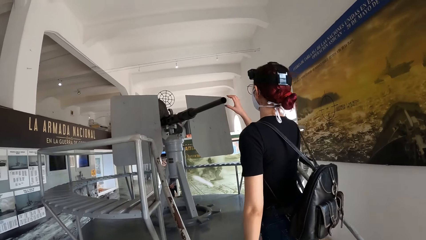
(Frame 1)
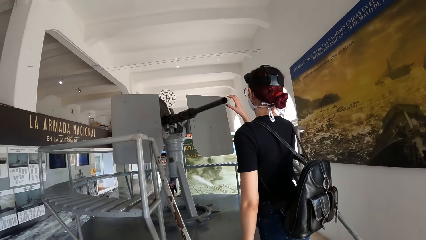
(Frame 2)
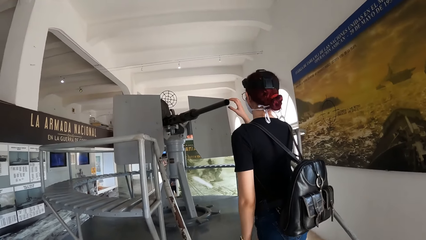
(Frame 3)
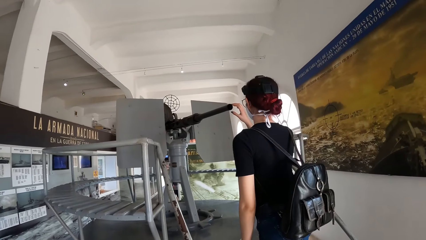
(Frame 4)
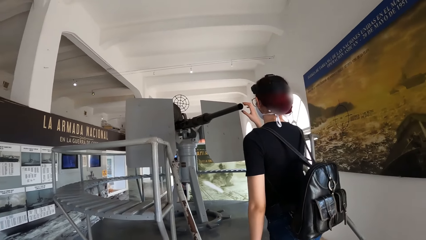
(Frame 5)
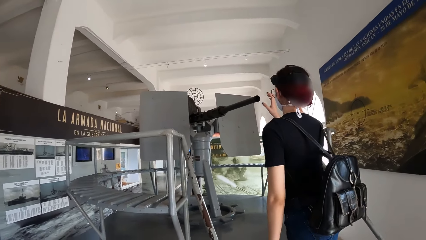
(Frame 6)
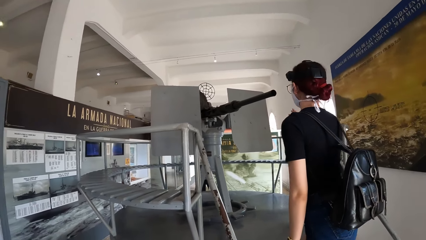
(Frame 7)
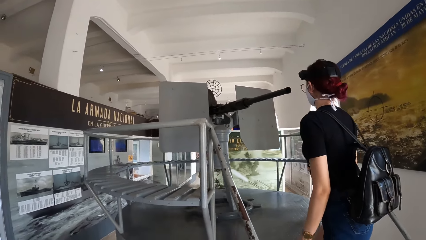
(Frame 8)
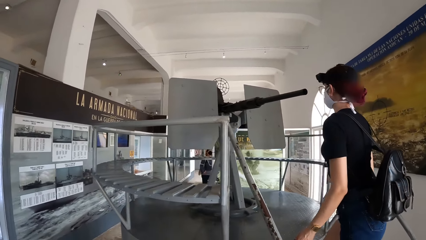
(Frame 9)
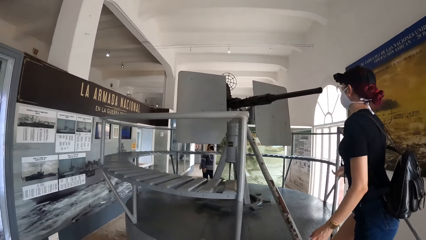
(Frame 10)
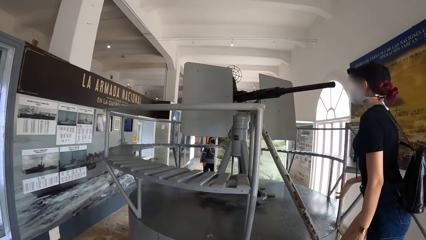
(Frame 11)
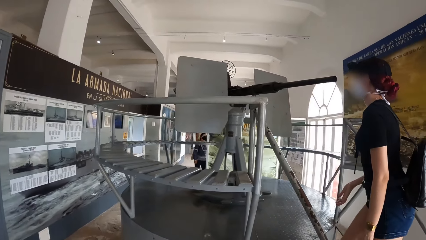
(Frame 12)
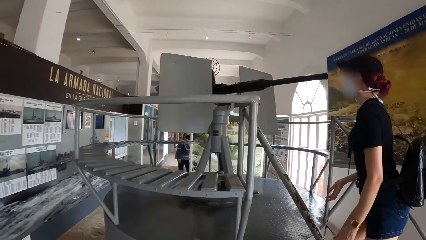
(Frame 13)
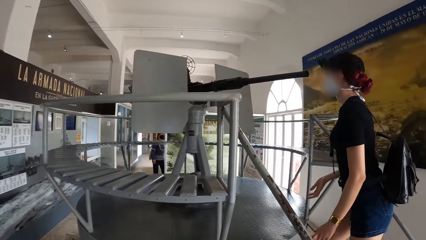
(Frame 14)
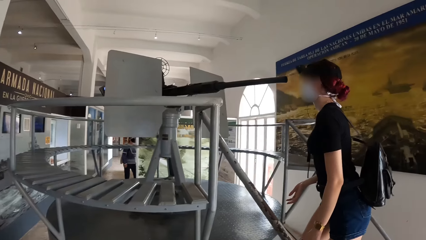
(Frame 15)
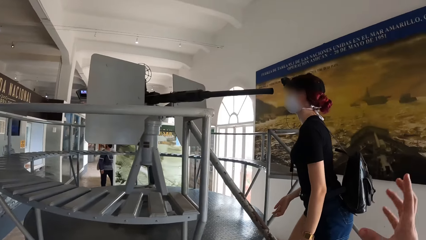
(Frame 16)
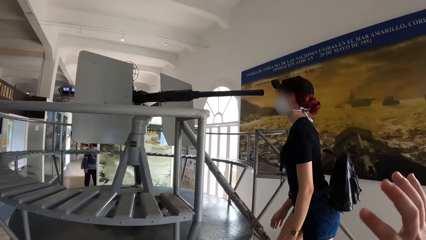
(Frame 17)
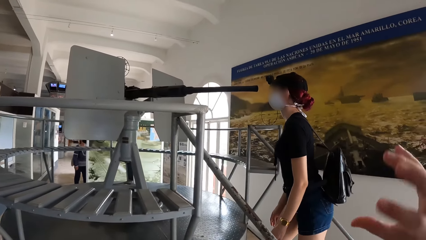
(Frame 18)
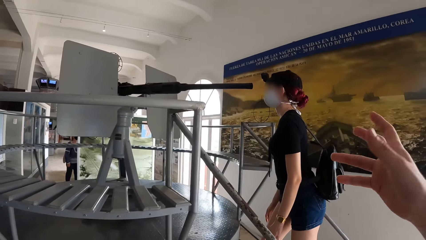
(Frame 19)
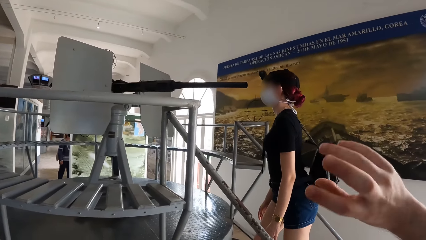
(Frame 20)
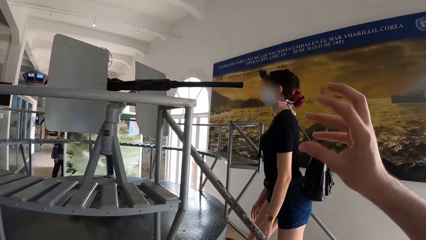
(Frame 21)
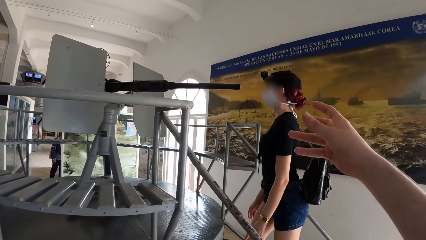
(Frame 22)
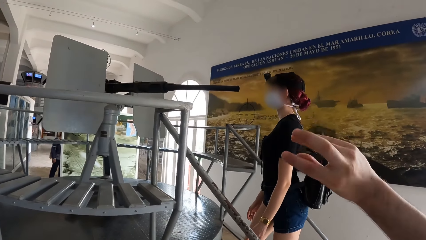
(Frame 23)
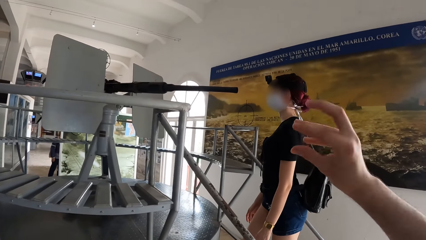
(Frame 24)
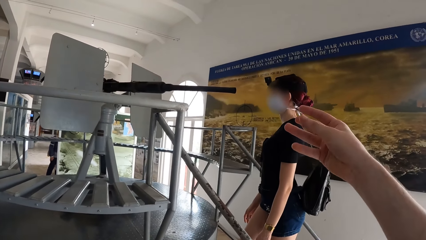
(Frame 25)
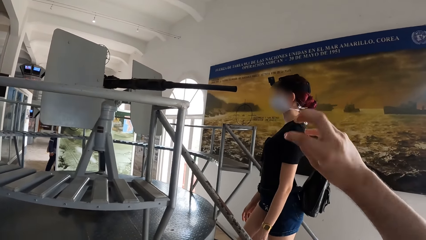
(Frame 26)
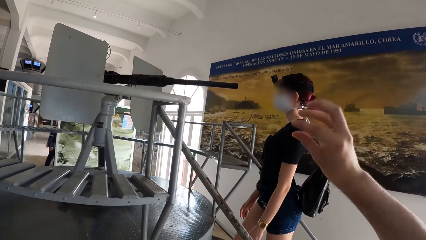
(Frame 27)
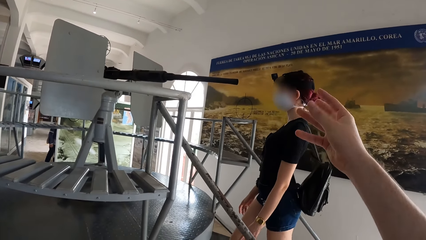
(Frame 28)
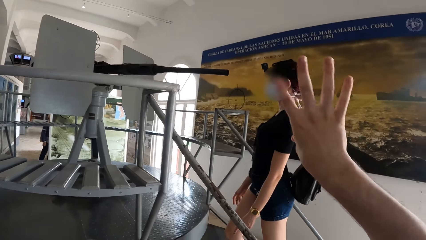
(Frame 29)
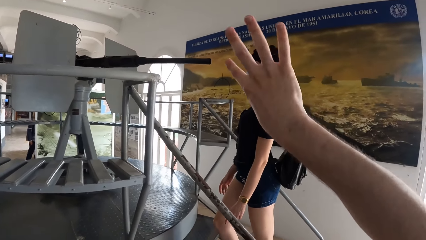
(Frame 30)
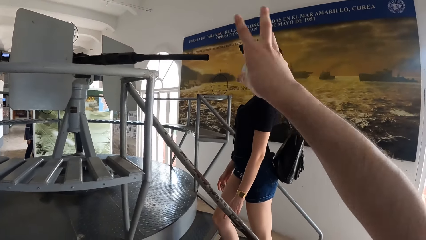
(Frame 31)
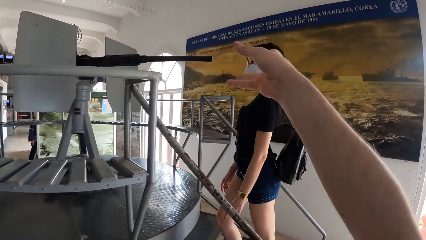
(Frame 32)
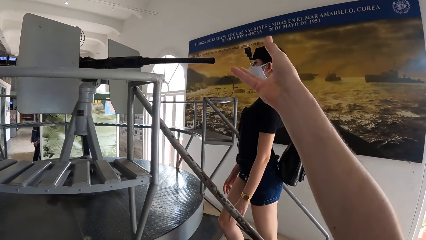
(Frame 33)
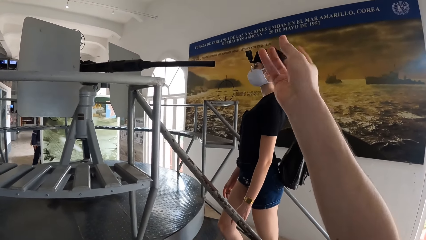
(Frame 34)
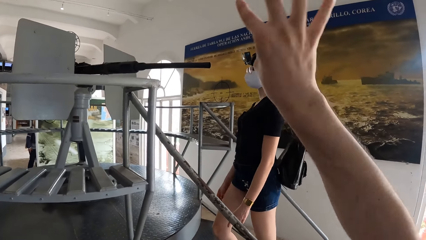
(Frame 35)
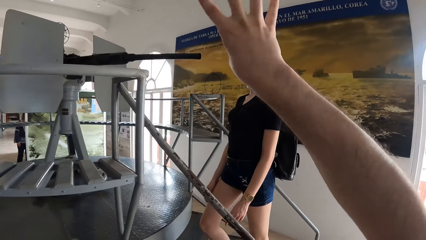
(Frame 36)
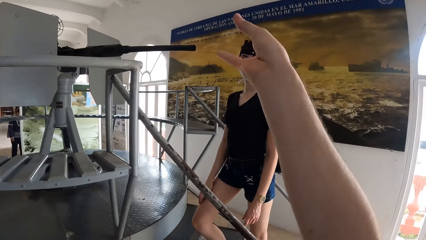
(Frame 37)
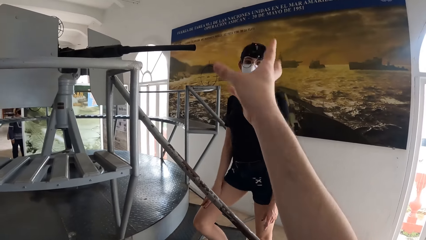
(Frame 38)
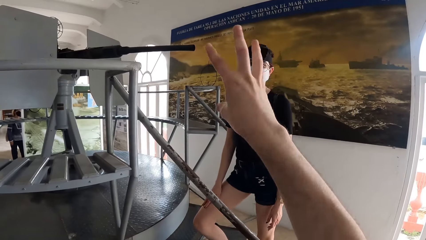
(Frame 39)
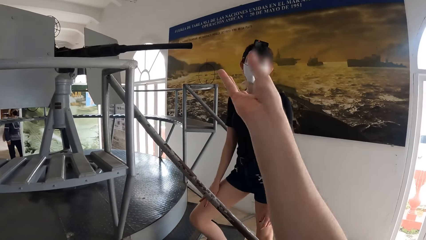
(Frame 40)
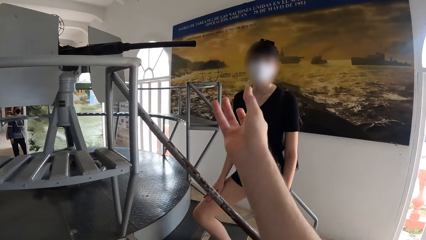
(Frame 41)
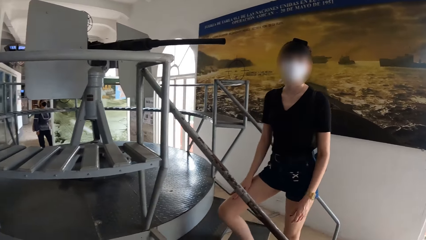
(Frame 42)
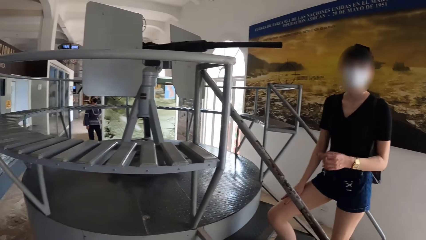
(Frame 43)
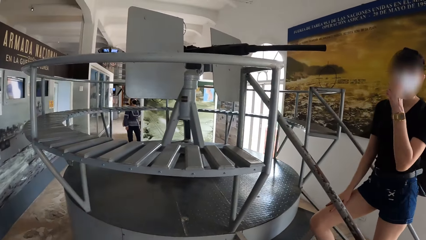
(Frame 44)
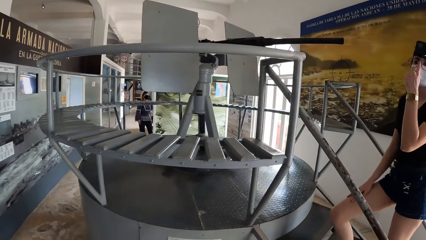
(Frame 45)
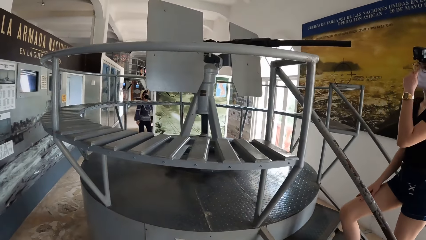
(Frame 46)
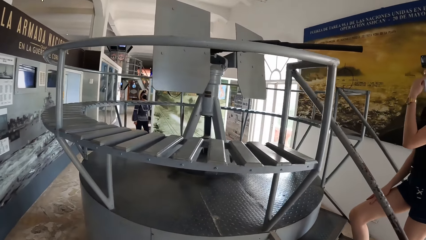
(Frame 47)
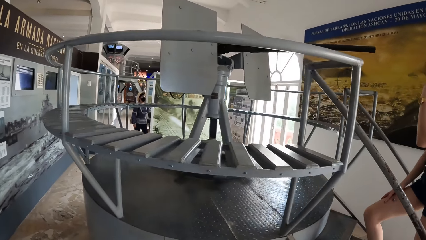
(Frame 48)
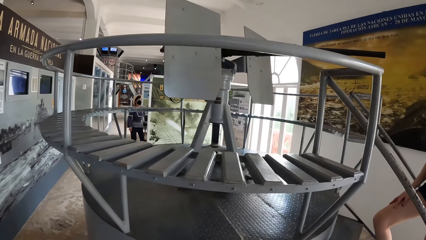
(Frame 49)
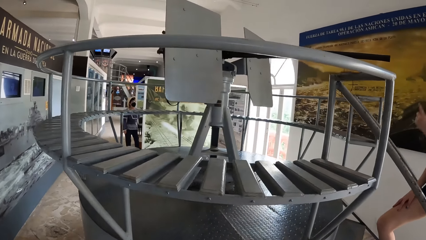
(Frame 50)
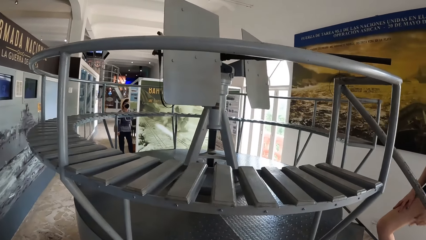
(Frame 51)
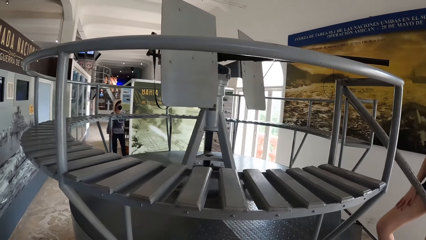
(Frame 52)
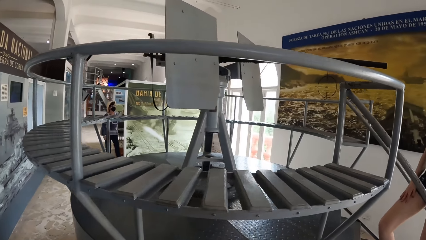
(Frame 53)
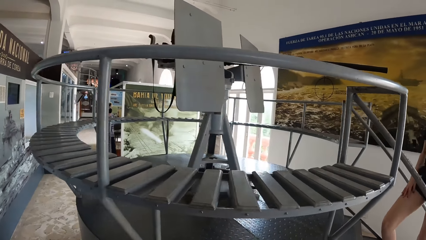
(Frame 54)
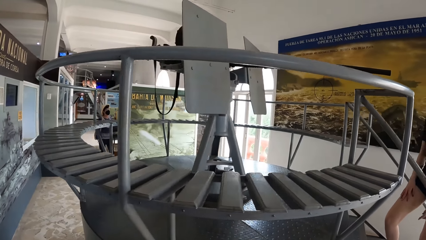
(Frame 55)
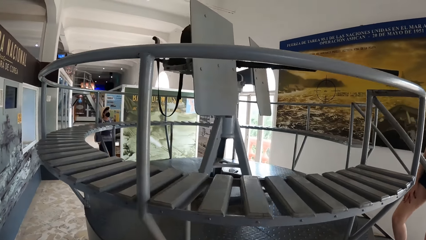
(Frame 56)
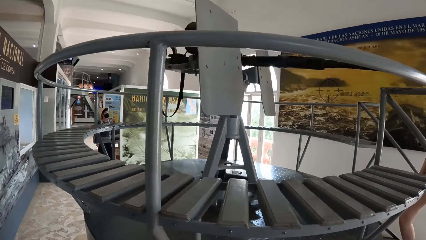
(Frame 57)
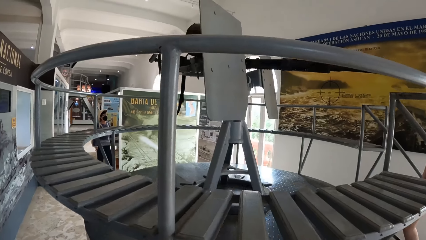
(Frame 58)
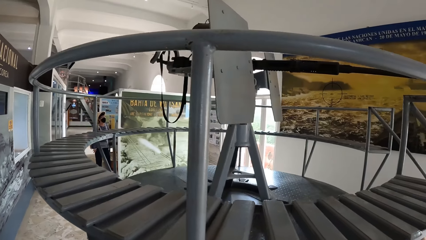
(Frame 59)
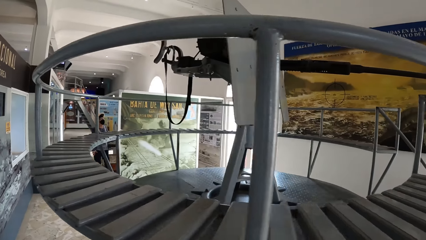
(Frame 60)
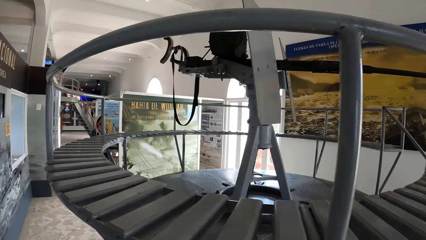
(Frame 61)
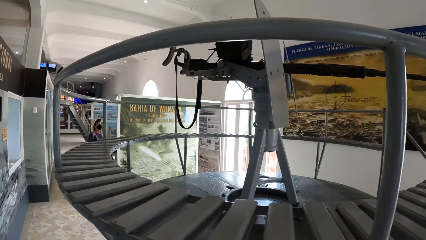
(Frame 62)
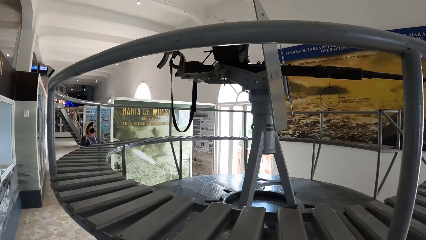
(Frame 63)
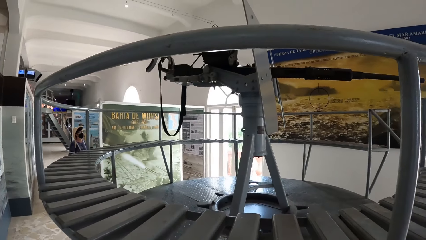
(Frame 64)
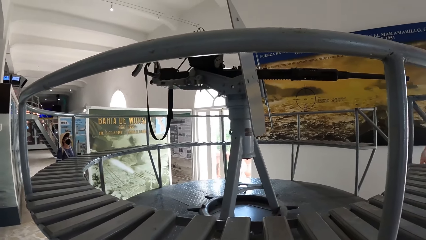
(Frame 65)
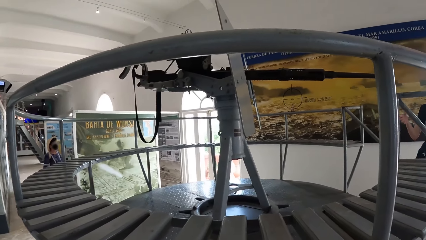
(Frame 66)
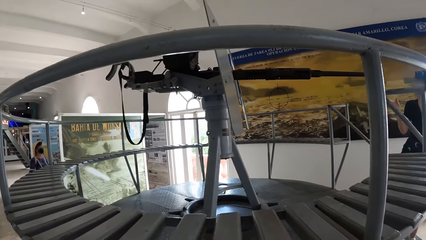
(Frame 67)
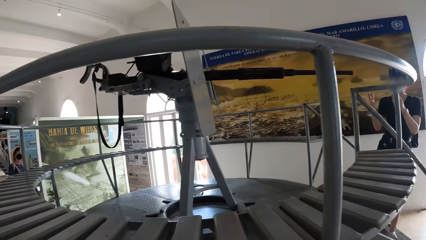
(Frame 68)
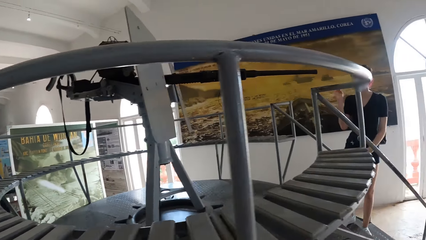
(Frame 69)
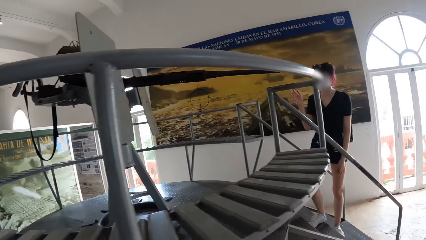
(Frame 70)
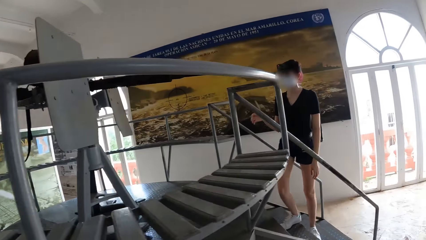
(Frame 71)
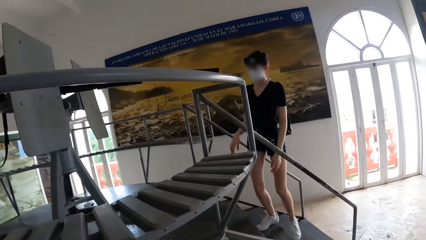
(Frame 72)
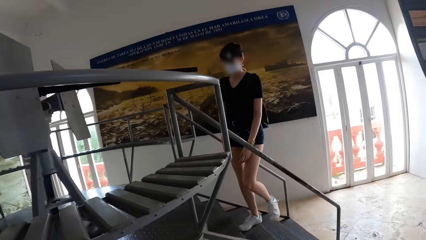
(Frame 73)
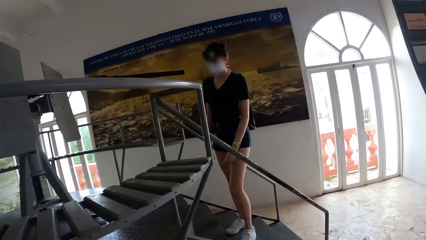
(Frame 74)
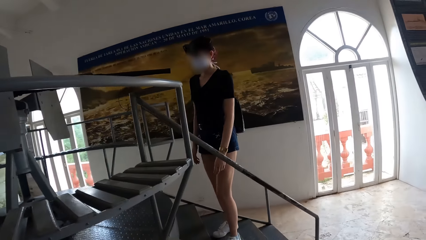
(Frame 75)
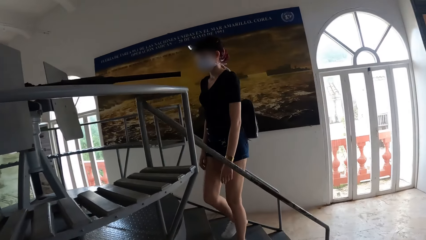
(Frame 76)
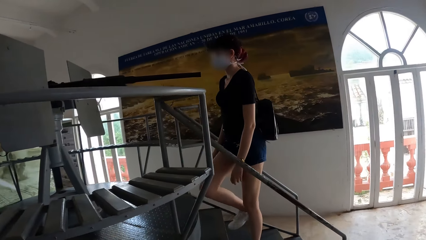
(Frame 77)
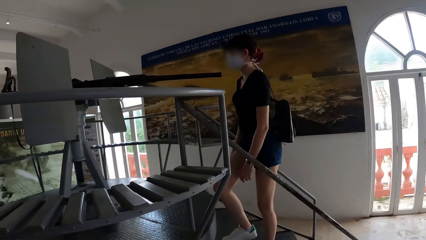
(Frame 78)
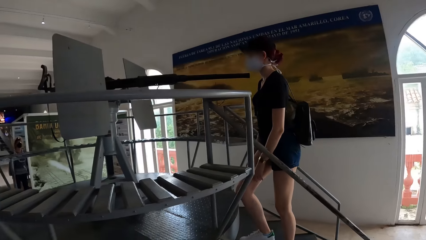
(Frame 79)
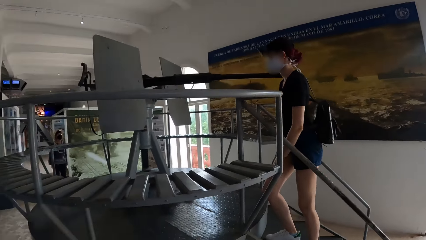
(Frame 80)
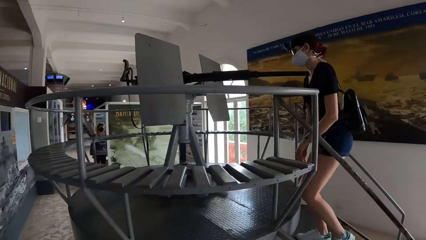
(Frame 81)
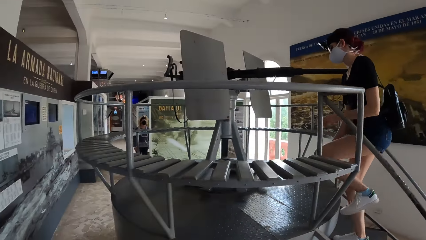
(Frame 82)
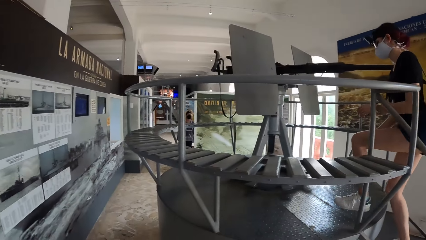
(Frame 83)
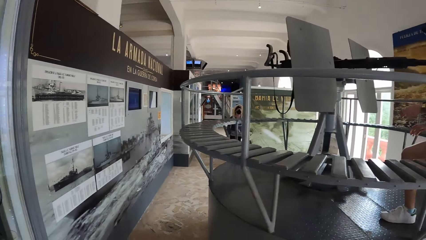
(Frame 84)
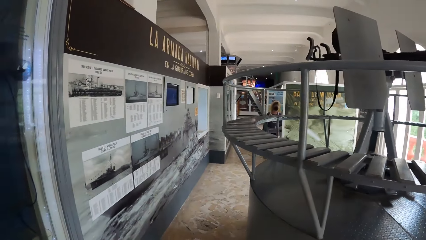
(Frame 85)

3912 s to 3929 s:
The woman touches the machine gun with her right hand. The camera wearer interacts with the woman. He gesticulates with his right hand. The woman adjusts the glasses on her face with her left hand. She climbs up the stairs.
